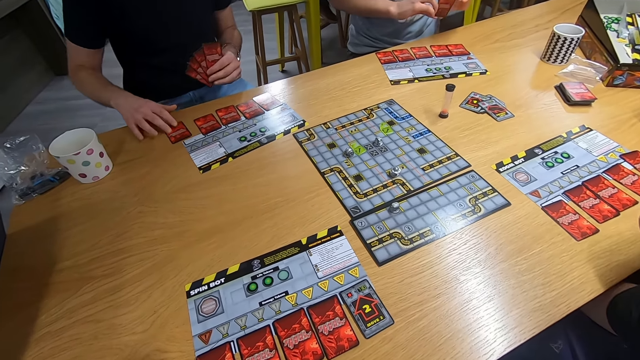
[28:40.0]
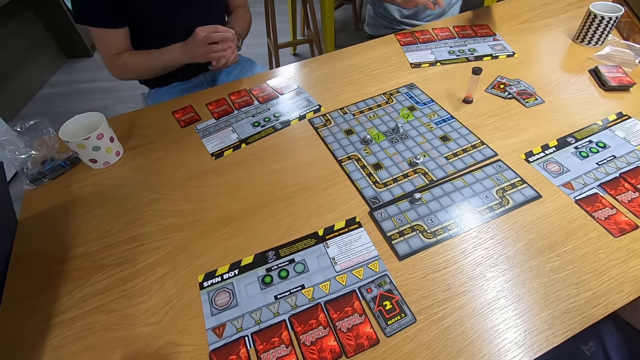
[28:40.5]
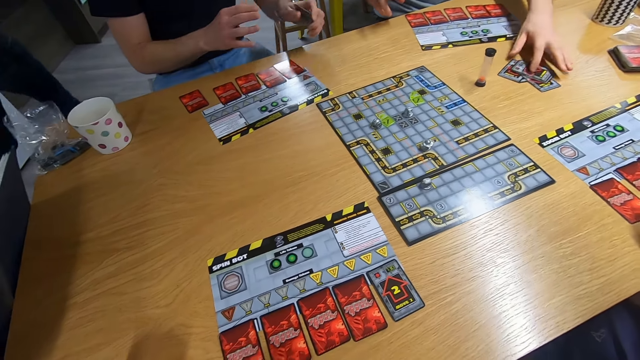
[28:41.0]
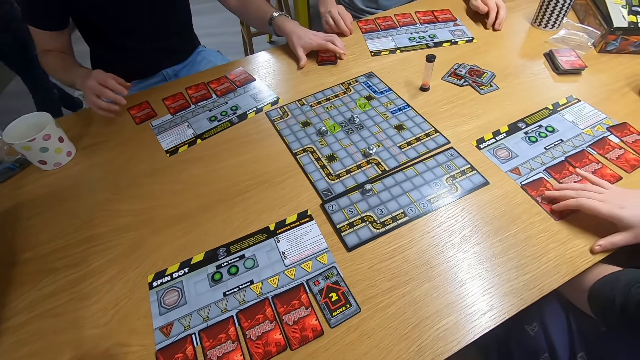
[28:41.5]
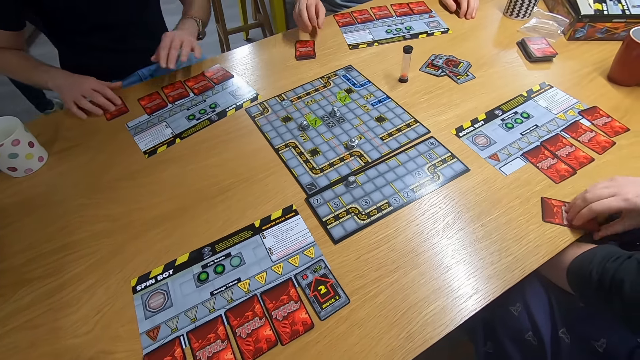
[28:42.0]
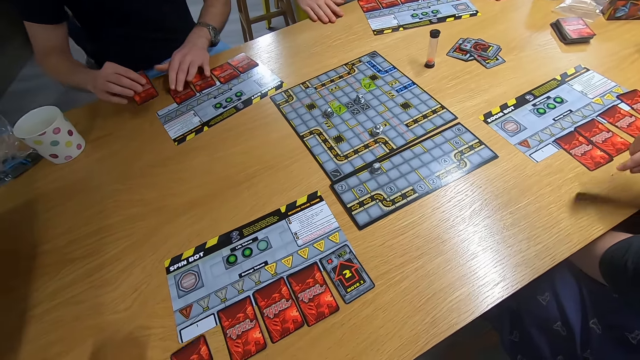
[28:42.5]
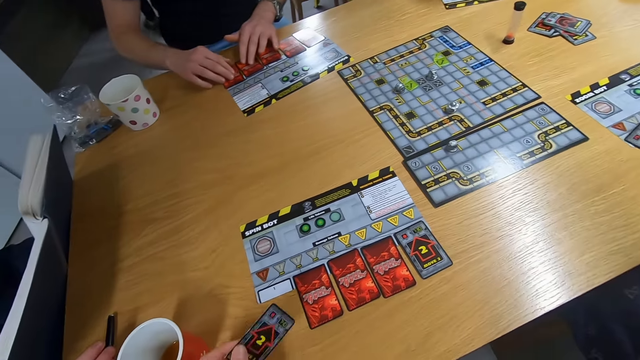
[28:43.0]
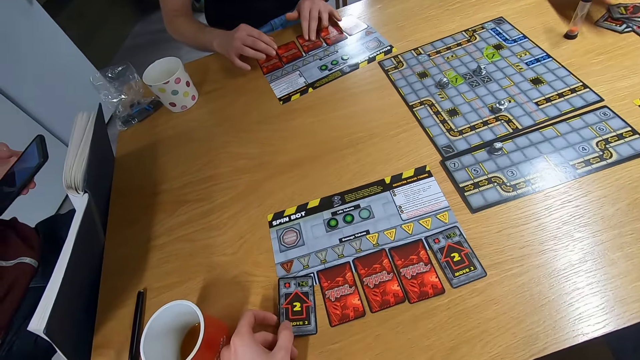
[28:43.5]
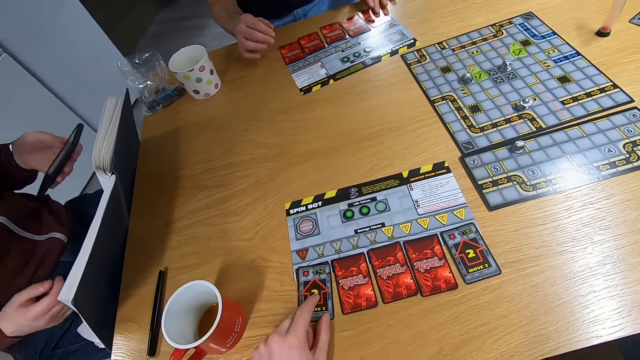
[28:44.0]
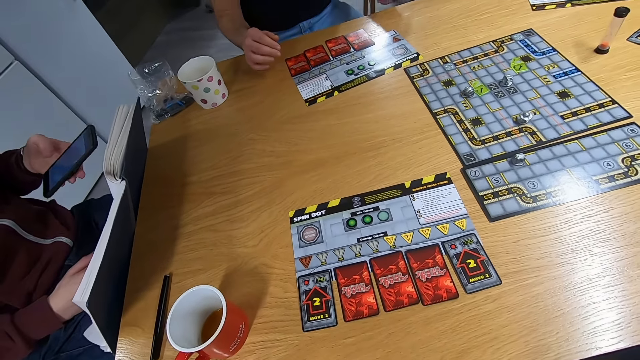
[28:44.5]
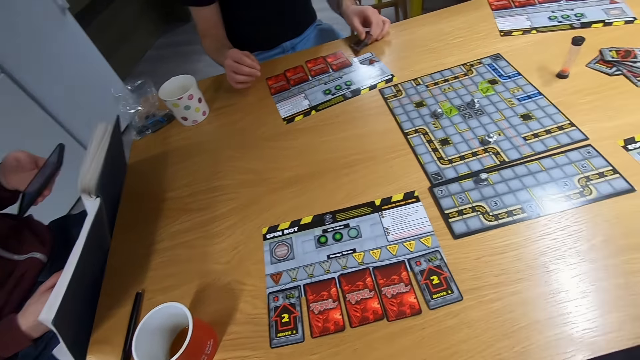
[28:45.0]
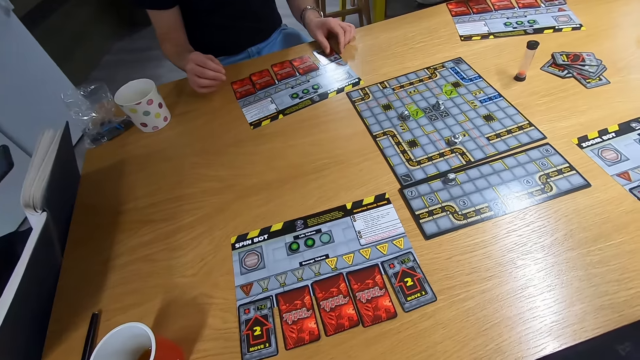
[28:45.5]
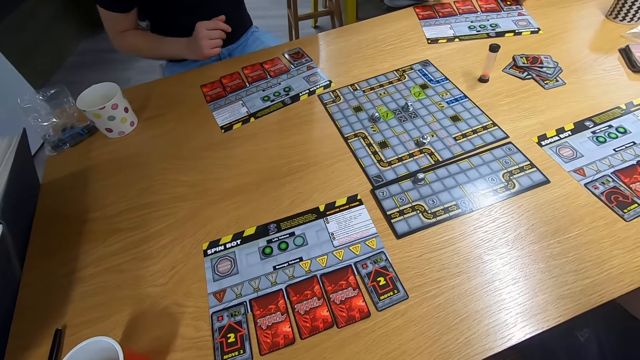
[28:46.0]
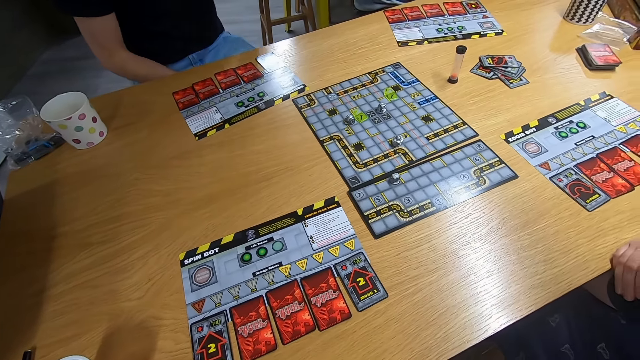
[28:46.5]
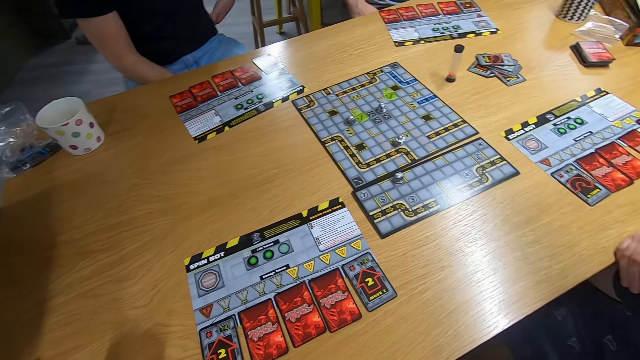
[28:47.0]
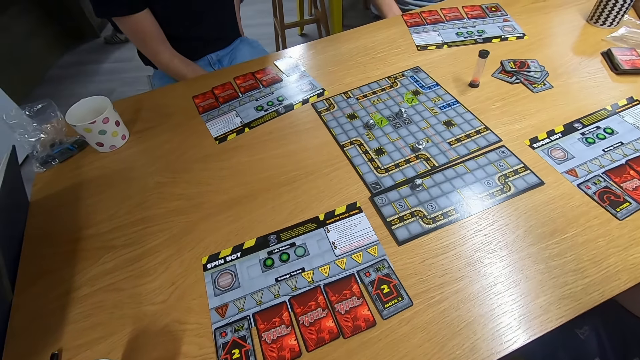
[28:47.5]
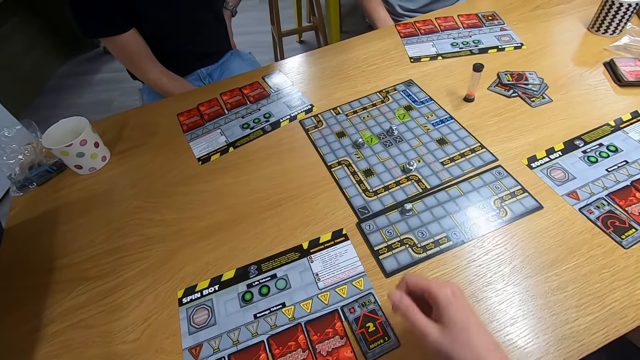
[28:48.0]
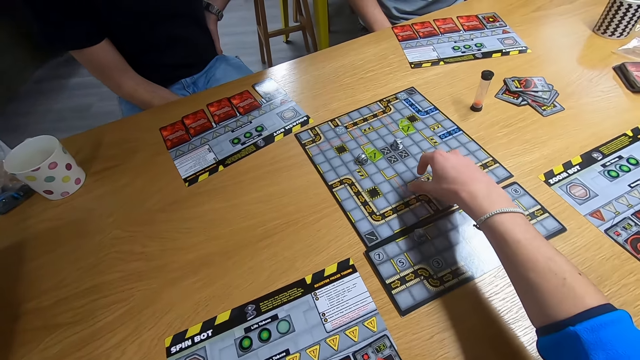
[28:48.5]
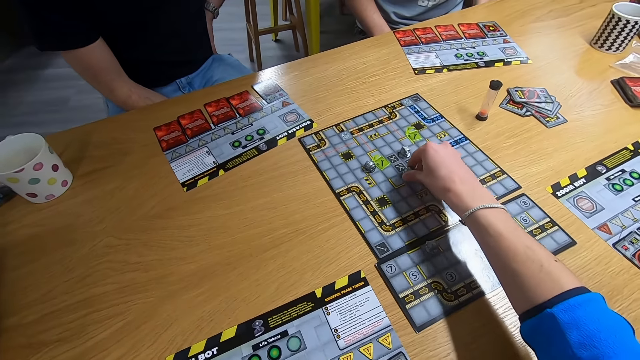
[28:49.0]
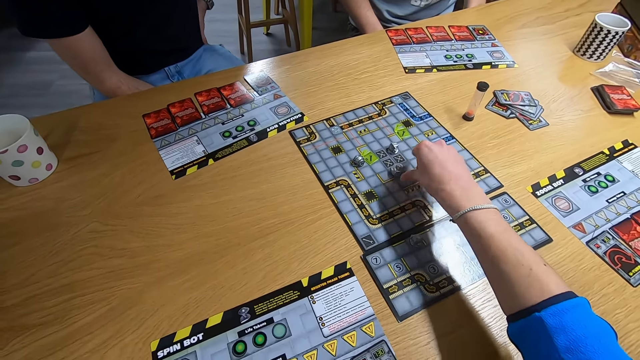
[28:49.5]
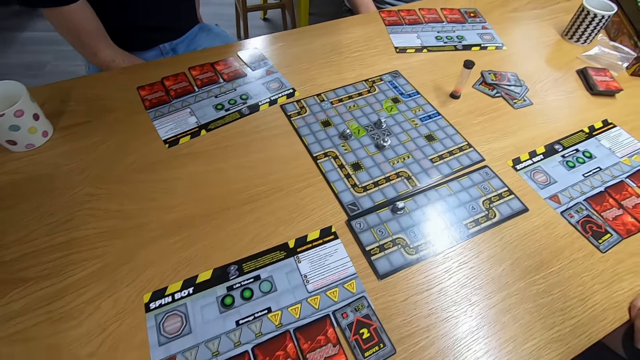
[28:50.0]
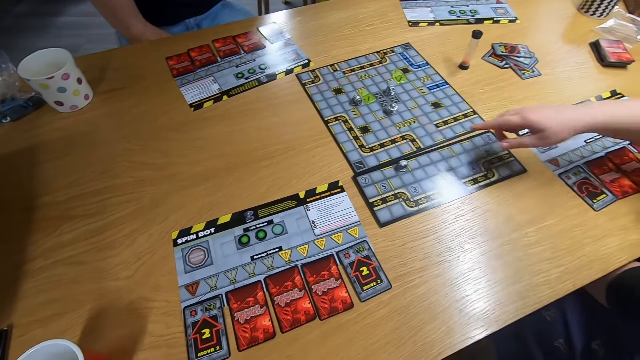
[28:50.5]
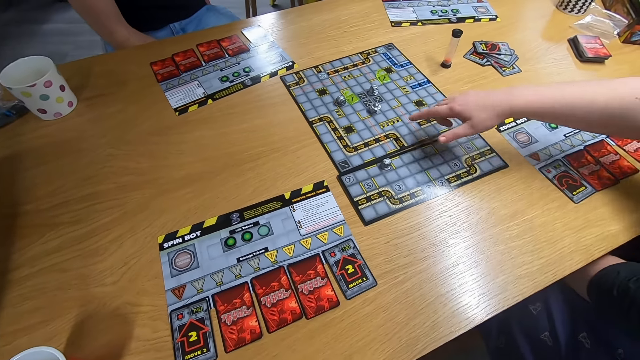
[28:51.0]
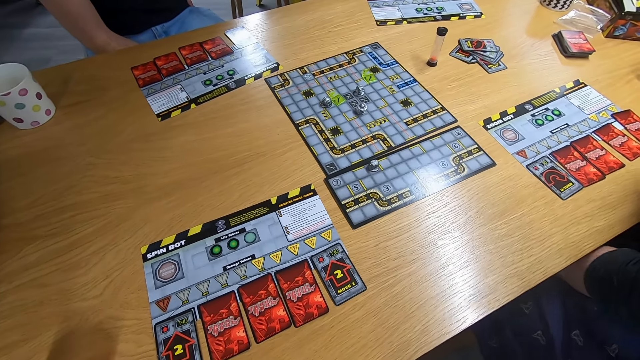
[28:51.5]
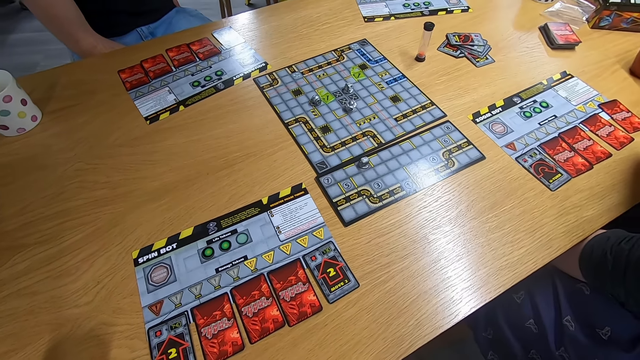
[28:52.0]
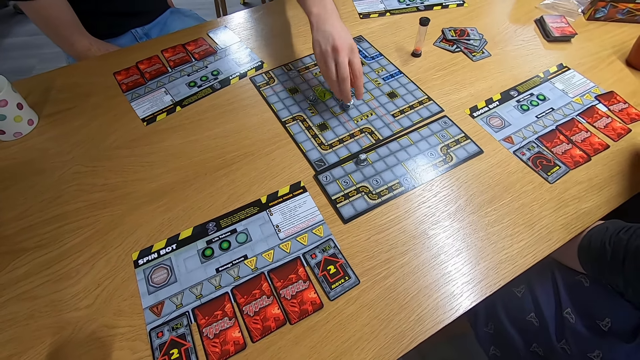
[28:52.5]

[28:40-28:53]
The first man holds the card with the right hand. The second man drops a card on the desk. The first man drops a card on the desk. A lady picks up the card with the right hand. The first man picks up the card with the right hand. The second man drops the card on the desk. The camera wearer plays the sequence game and drops the card on the desk. A third man touches the mobile phone. The second man drops the card on the desk and swings the left hand. The camera wearer swings the right hand and plays the board game. The lady swings the right hand and plays the board game.

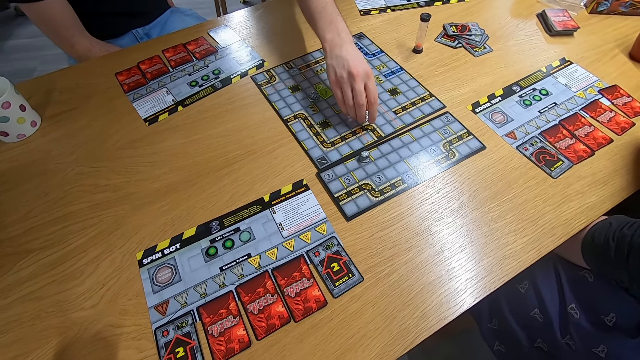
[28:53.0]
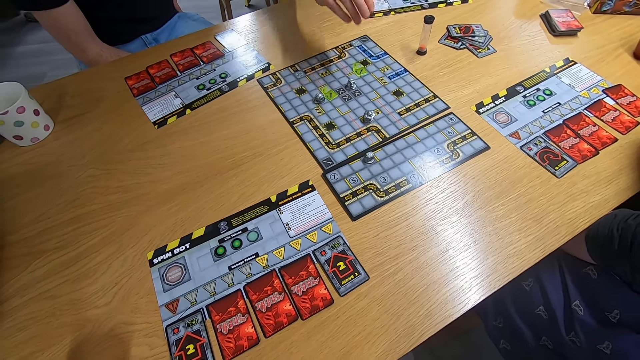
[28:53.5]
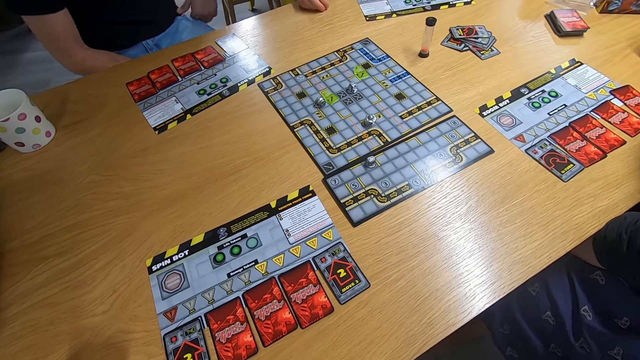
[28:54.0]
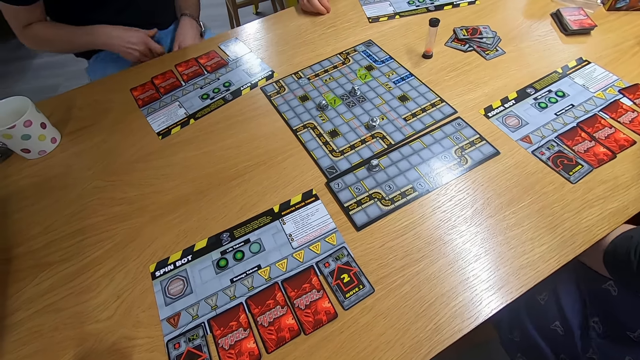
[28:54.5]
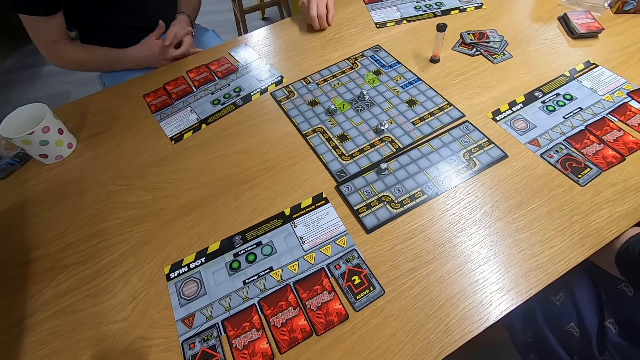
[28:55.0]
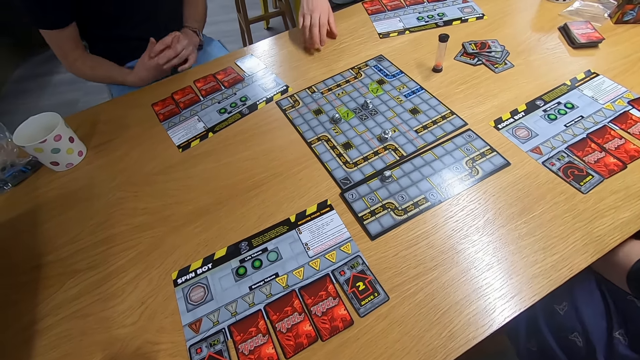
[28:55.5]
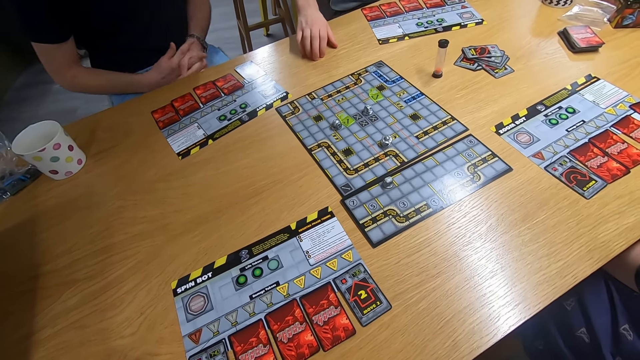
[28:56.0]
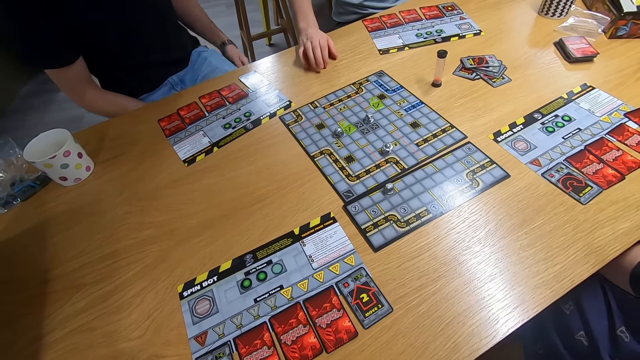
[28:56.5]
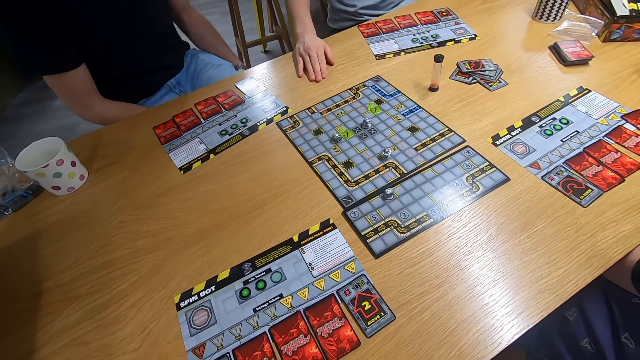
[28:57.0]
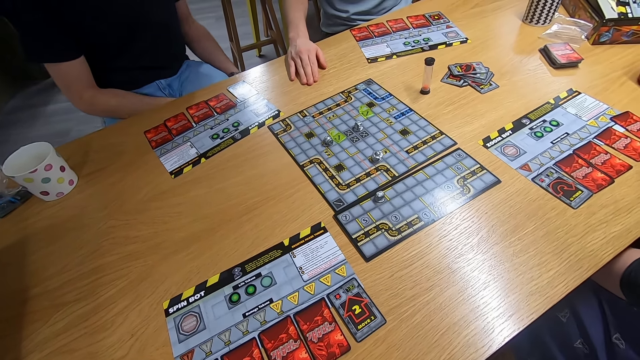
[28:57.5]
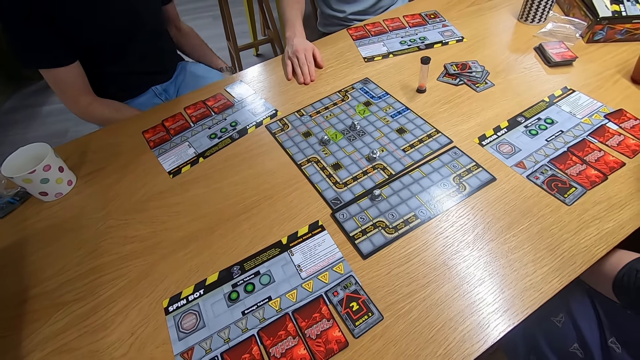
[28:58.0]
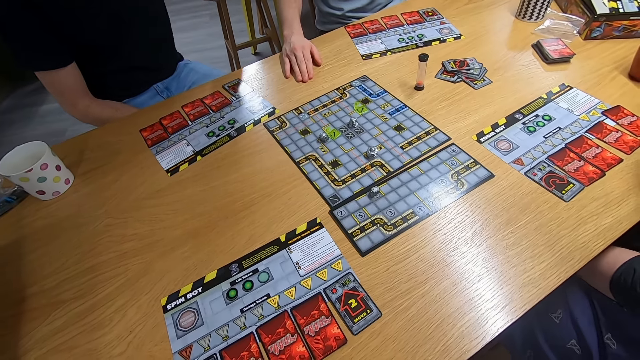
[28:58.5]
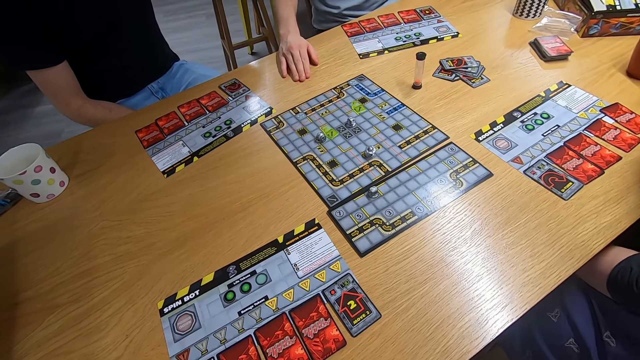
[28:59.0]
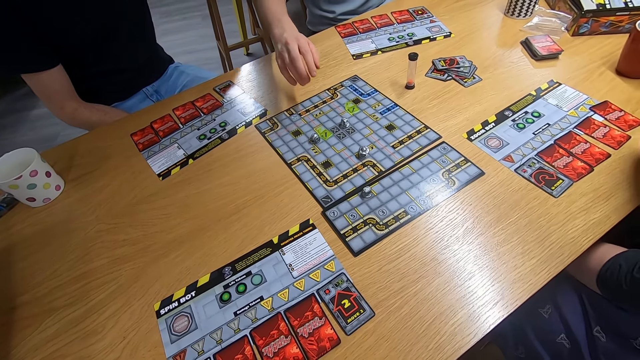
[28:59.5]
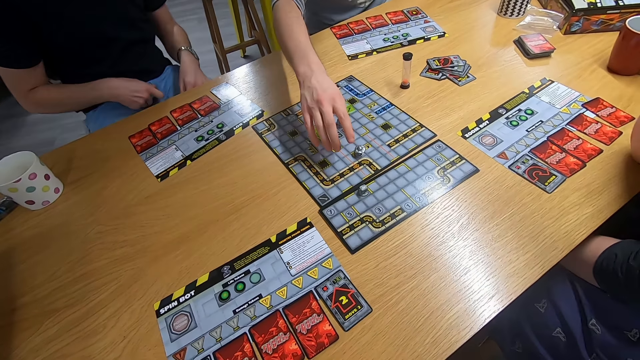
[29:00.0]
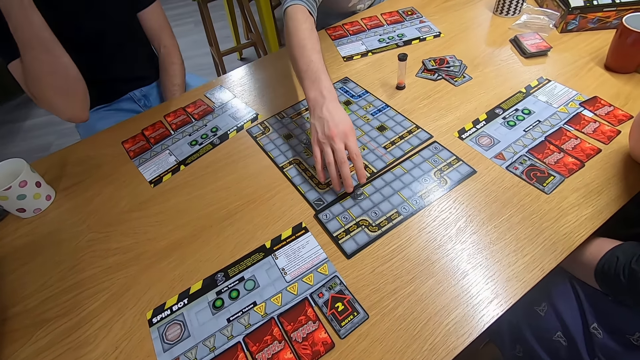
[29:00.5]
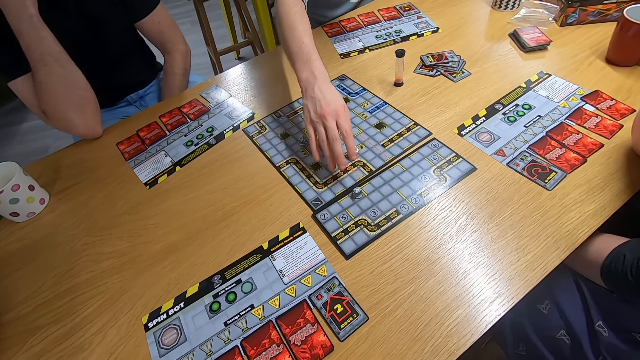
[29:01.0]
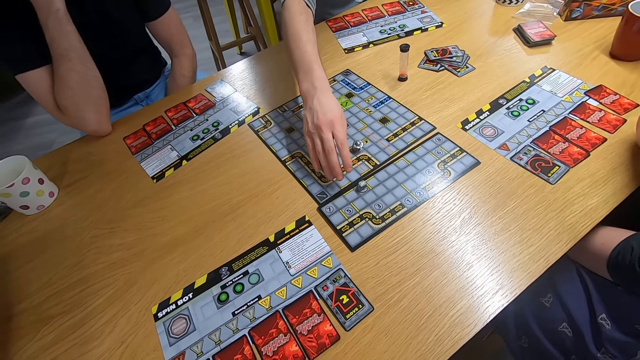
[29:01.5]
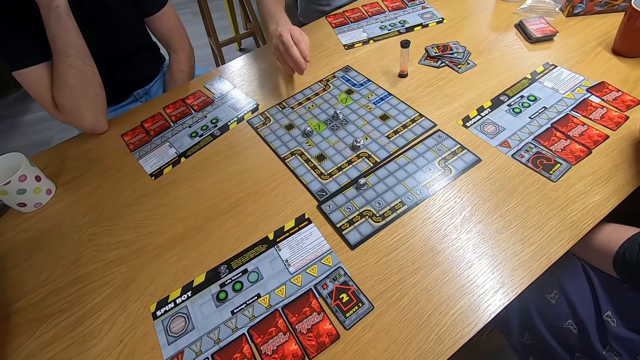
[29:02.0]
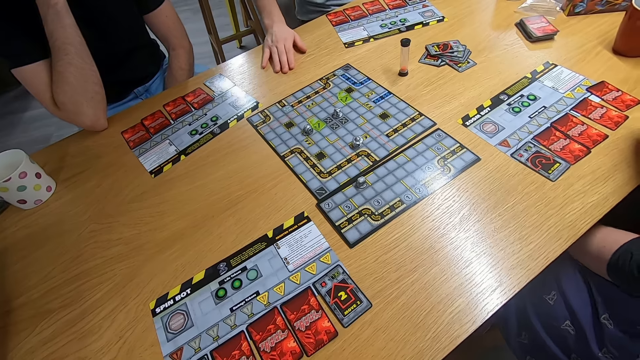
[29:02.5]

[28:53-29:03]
The first man swings the right hand and plays the board game. The first man leans the right hand on the desk. The second man swings the left hand. The first man swings the right hand and plays the board game.
